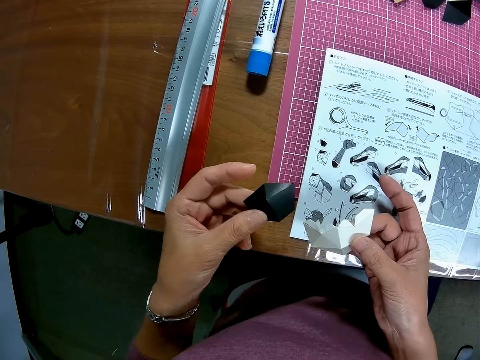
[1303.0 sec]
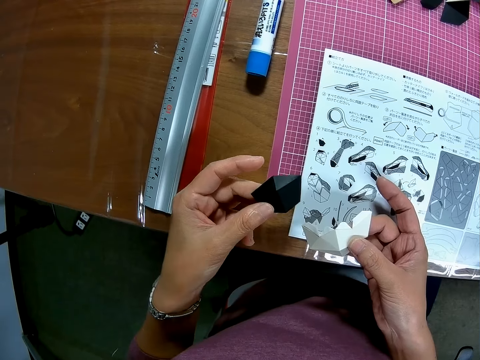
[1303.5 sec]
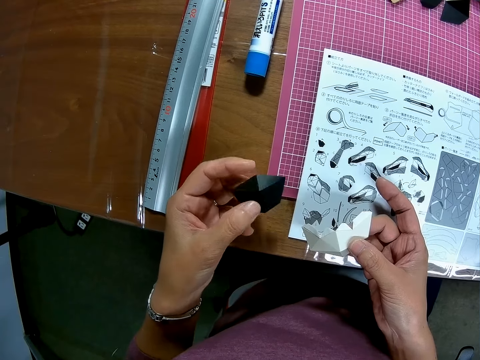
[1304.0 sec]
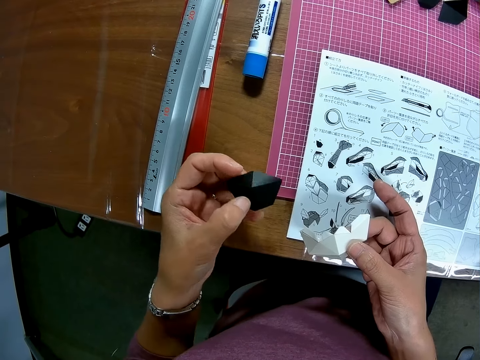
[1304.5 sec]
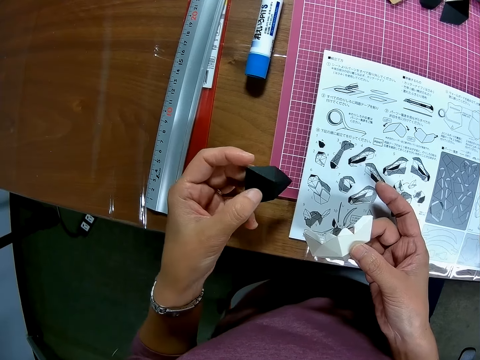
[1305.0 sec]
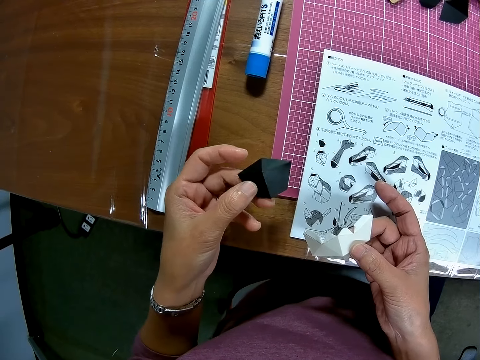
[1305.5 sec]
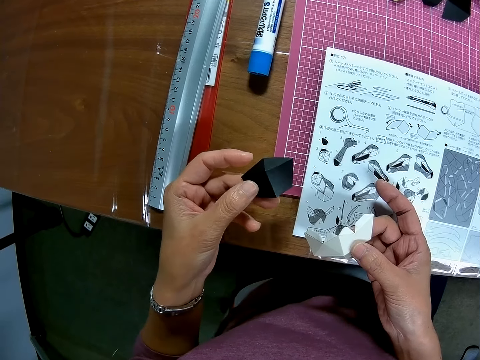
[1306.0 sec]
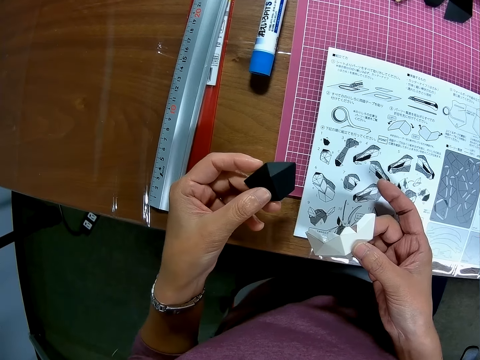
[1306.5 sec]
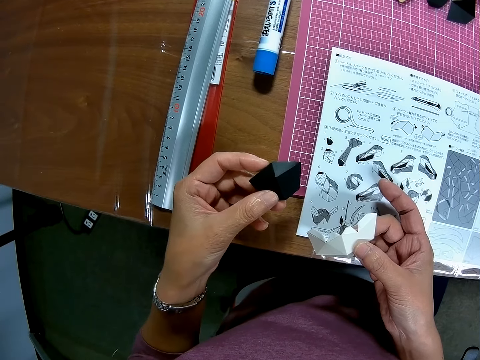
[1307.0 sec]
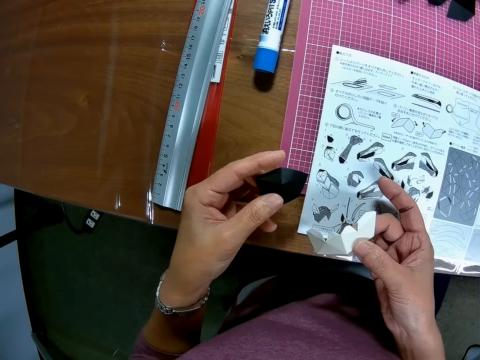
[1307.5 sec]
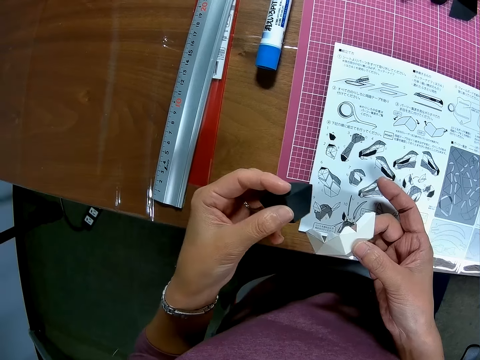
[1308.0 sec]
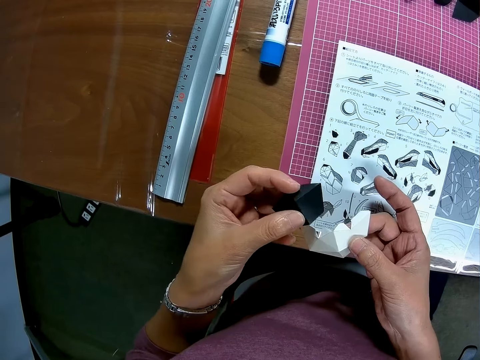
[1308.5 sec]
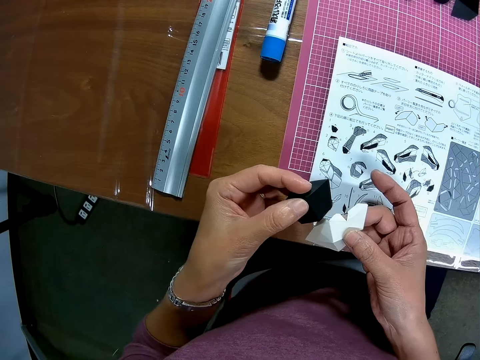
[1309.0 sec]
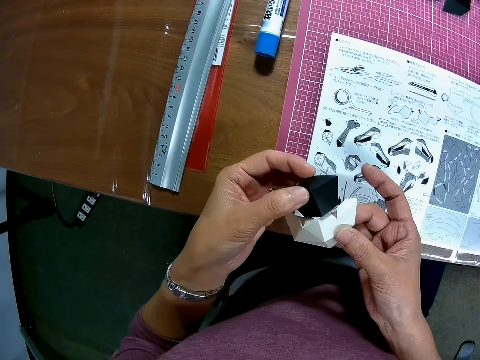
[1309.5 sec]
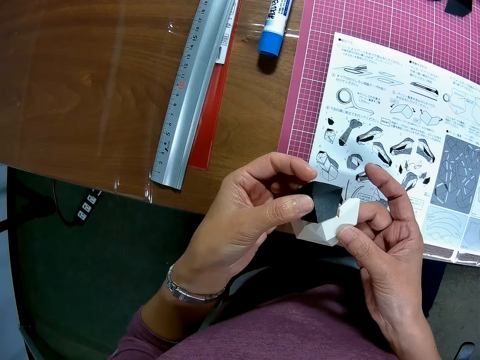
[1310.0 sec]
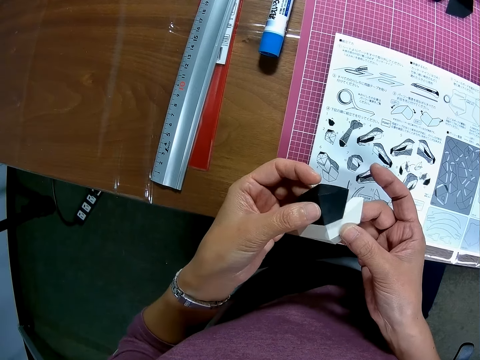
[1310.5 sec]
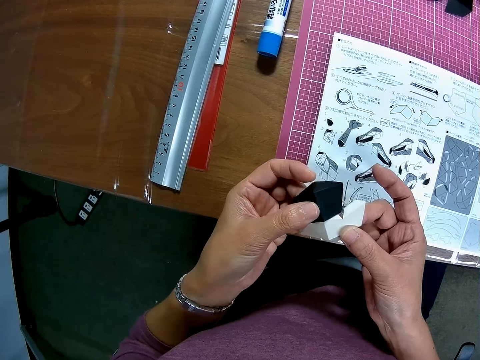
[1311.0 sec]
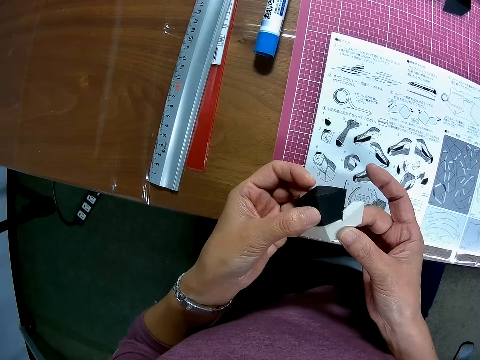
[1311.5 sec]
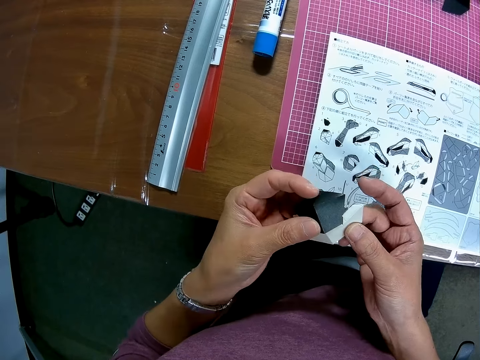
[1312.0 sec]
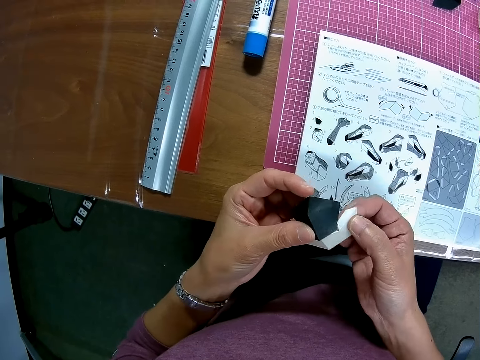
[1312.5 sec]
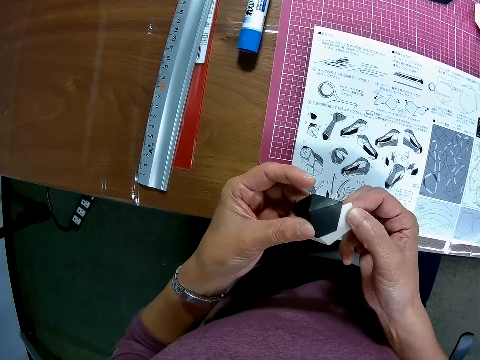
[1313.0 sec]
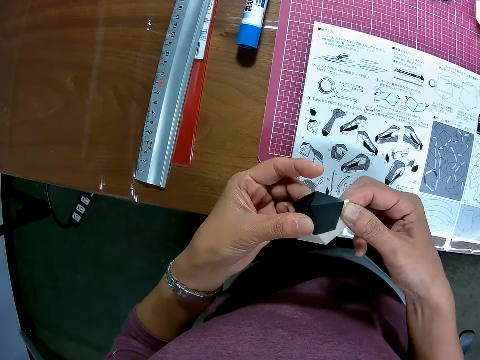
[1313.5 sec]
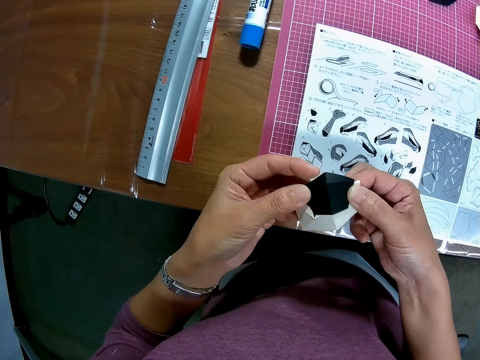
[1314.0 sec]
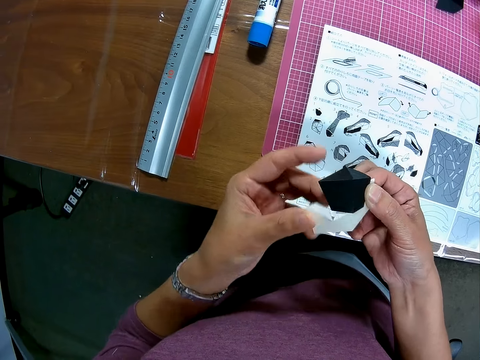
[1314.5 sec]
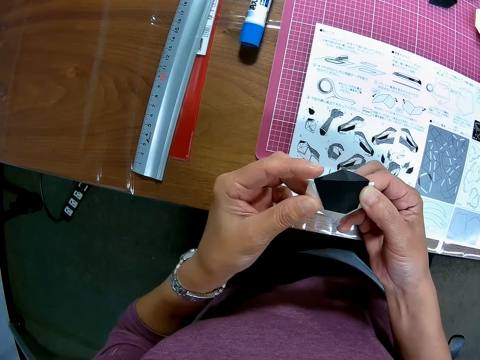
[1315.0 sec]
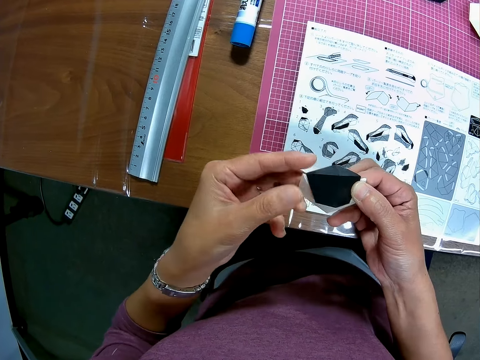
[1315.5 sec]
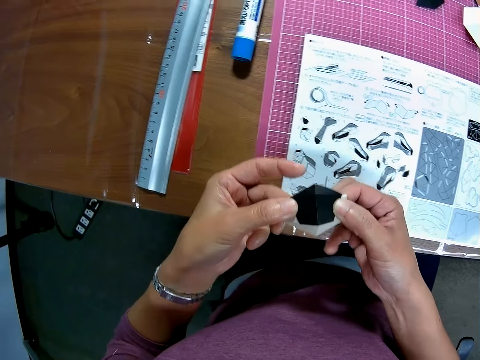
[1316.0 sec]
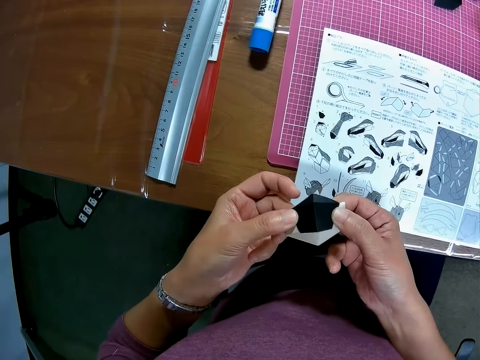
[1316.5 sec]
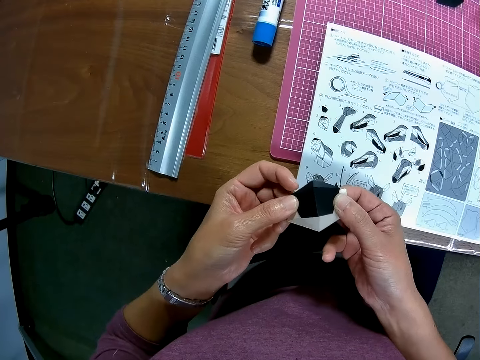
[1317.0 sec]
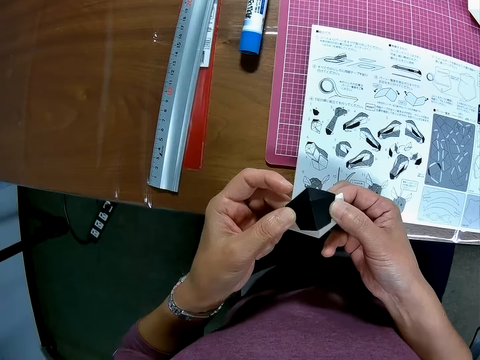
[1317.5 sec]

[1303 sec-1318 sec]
The camera wearer views the model pieces. They adjust the black model piece. They set the black model piece on top of the white model piece. They join the model pieces together.

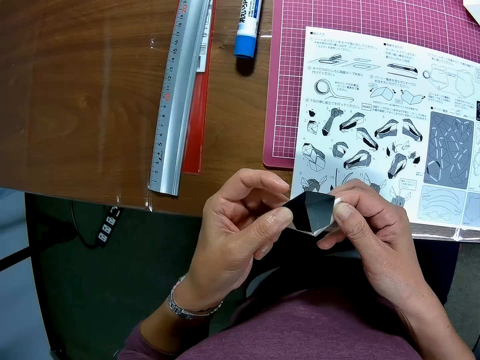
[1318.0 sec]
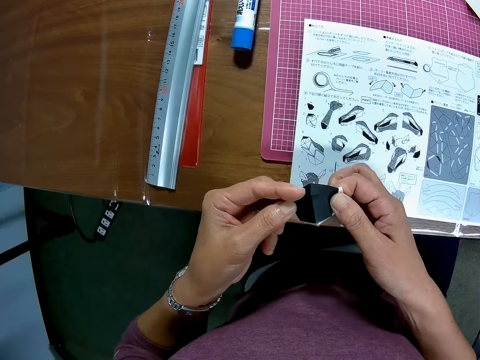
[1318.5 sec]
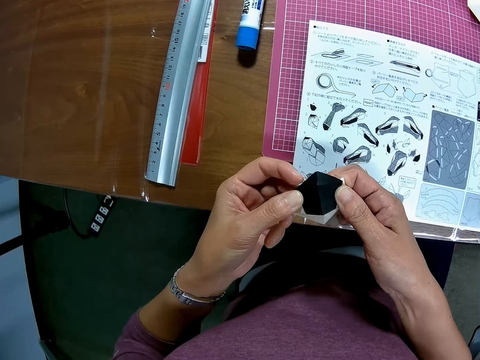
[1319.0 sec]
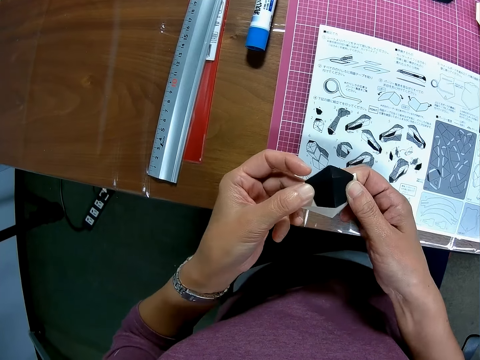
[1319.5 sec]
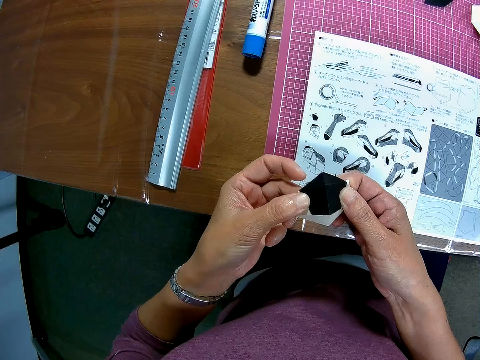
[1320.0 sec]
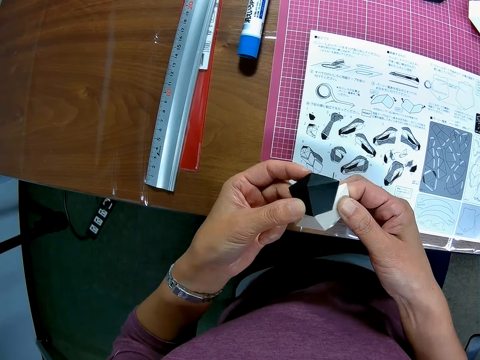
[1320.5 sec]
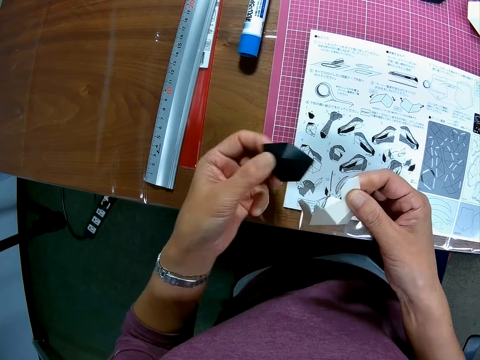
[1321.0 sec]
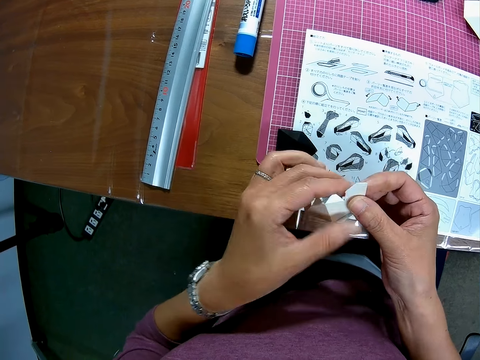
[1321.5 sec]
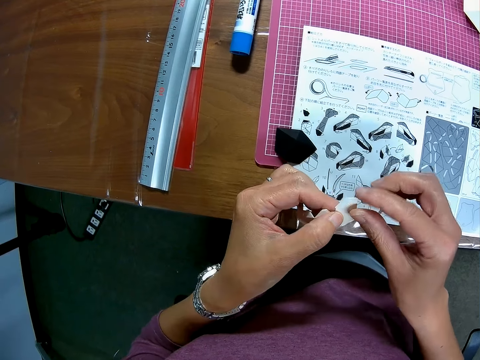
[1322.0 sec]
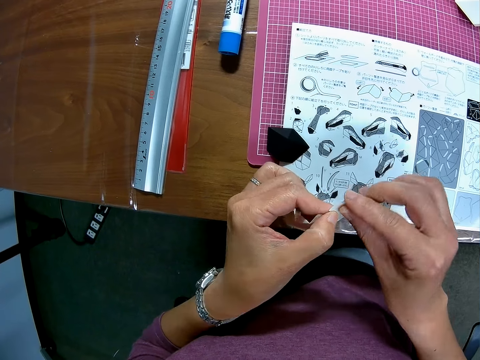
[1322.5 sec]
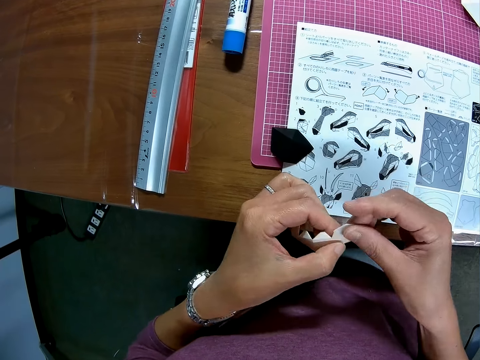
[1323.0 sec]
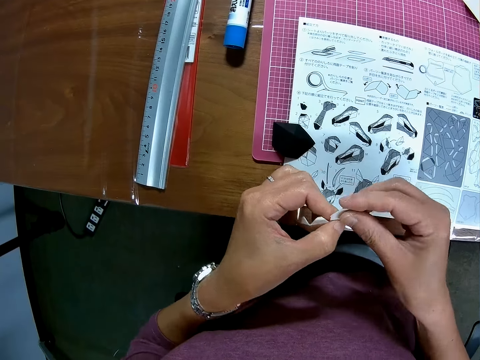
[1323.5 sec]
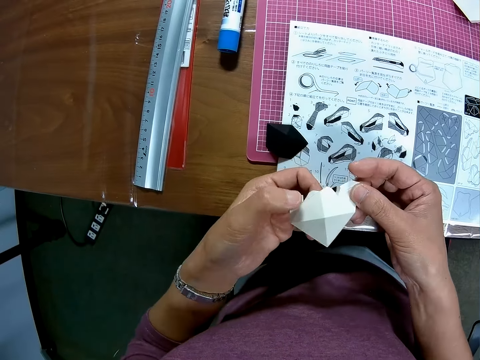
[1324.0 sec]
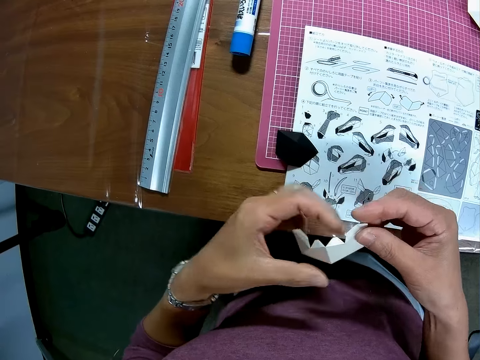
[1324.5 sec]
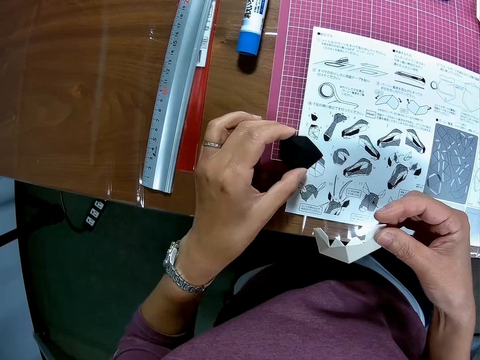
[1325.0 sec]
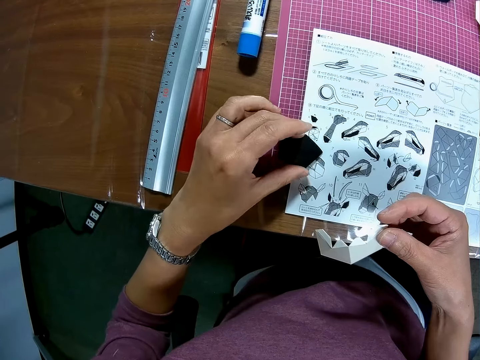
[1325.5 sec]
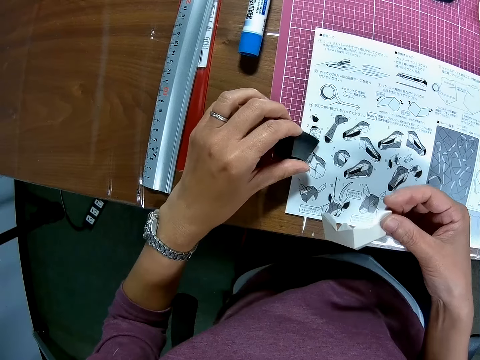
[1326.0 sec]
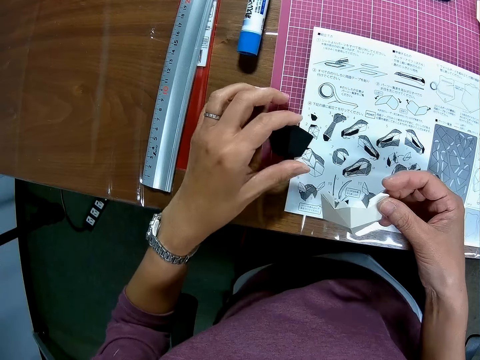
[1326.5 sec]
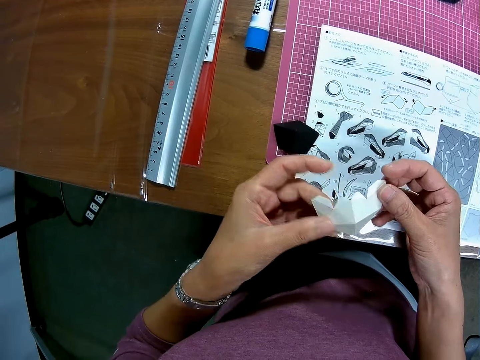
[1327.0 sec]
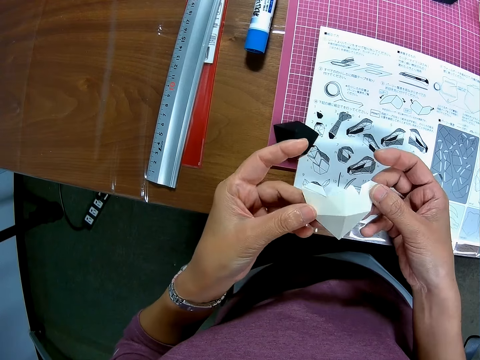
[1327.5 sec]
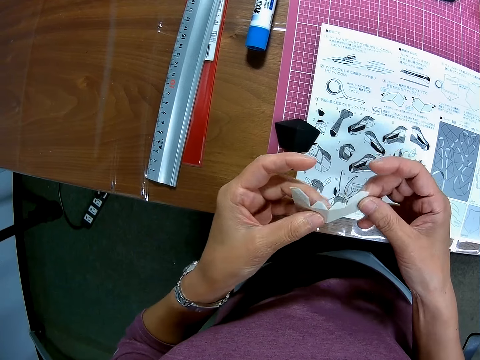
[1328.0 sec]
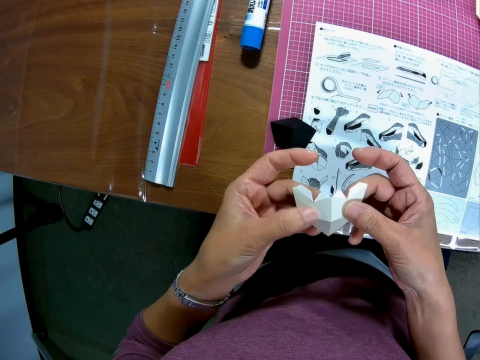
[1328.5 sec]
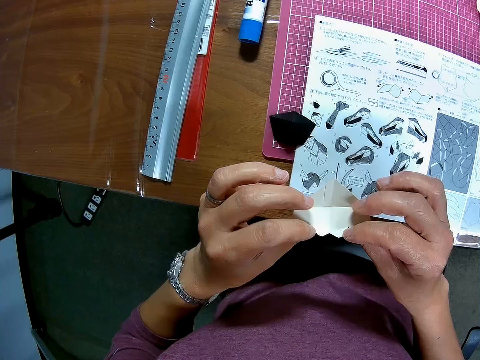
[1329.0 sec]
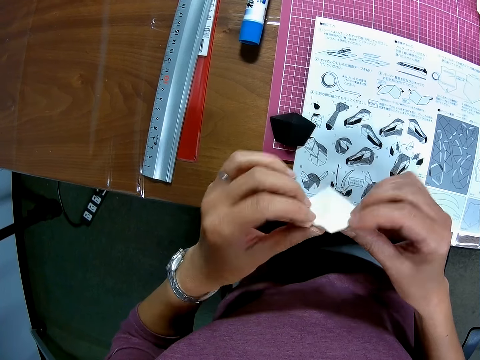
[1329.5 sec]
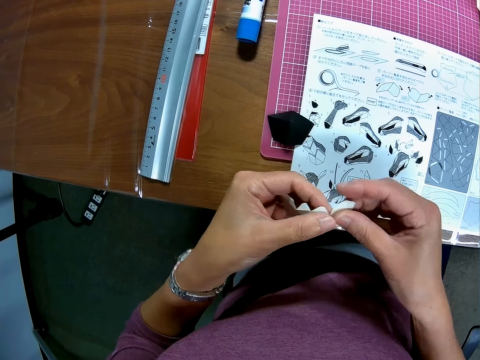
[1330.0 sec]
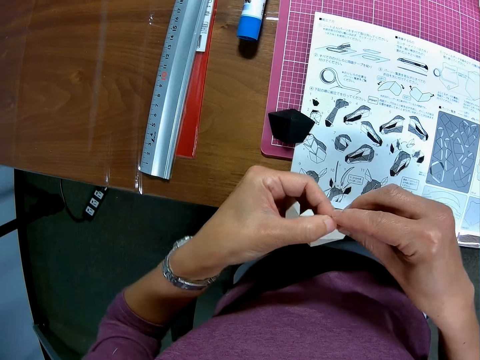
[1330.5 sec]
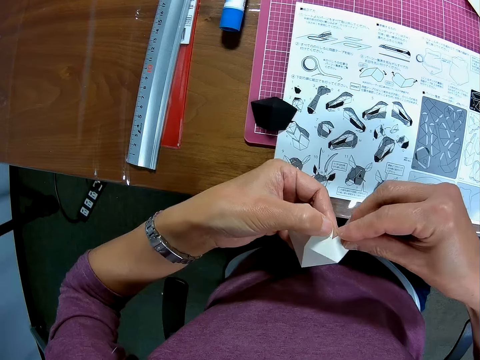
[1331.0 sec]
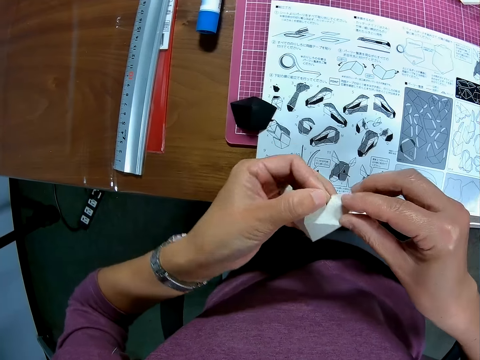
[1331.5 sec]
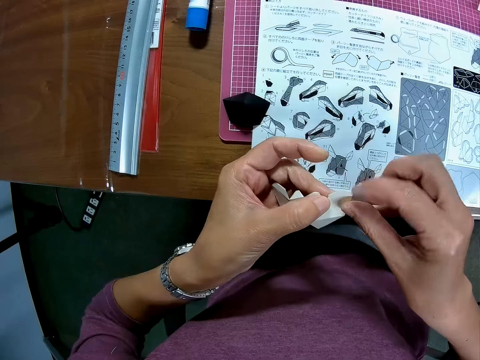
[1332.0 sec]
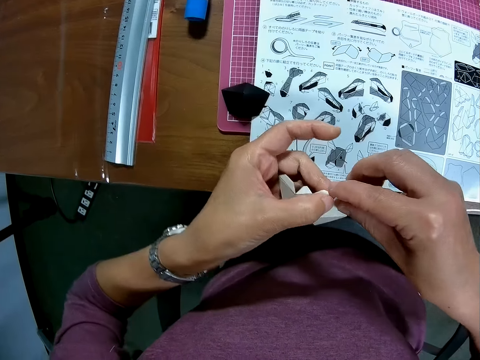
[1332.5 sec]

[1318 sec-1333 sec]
The camera wearer separates the model pieces. He drops the black model piece or paper on the architectural craft manual. He holds the paper on his right hand with both hands. He adjusts the white model piece. He adjusts the white model piece on the mat craft board with his left hand. He returns his left hand to the paper on his right hand. He adjusts the white model piece. He removes a sticker from the white model piece.
